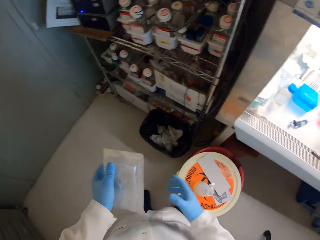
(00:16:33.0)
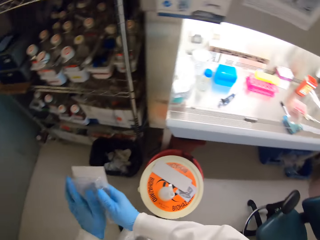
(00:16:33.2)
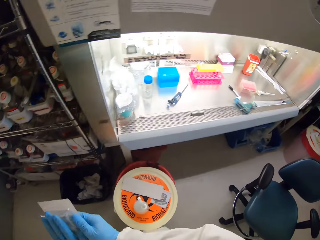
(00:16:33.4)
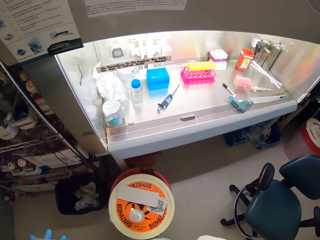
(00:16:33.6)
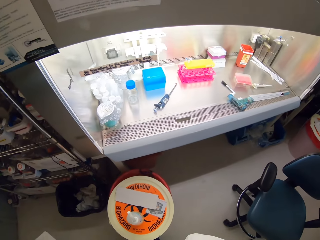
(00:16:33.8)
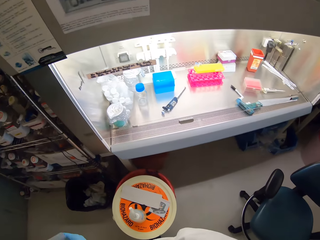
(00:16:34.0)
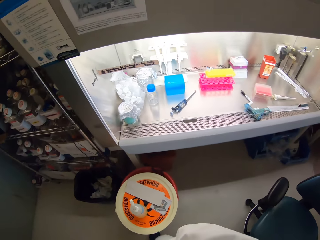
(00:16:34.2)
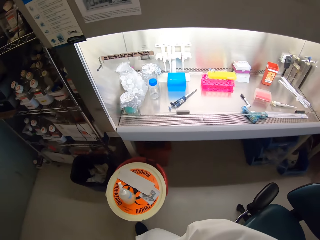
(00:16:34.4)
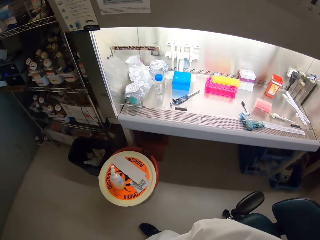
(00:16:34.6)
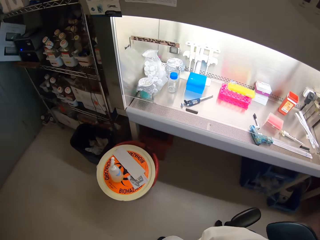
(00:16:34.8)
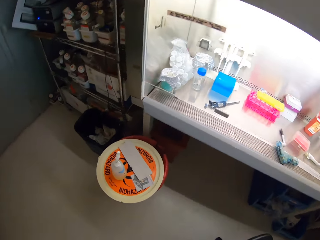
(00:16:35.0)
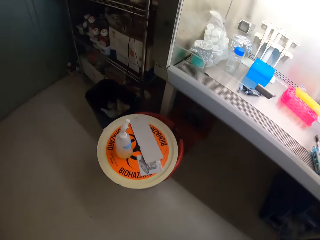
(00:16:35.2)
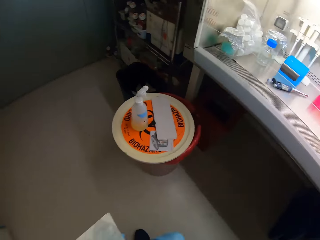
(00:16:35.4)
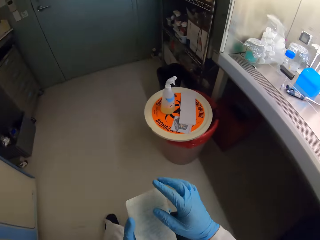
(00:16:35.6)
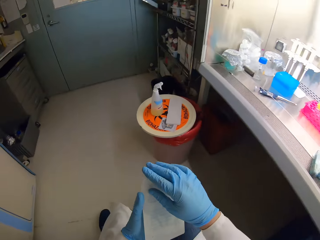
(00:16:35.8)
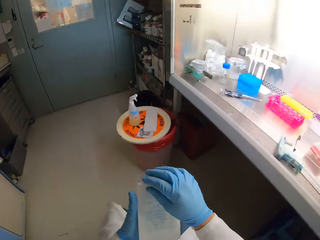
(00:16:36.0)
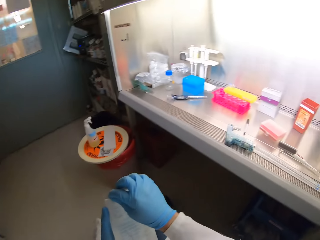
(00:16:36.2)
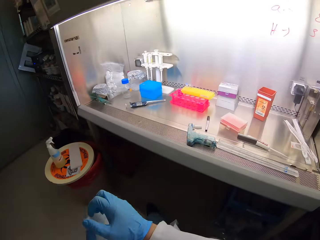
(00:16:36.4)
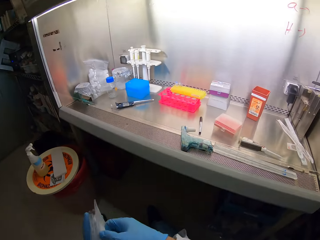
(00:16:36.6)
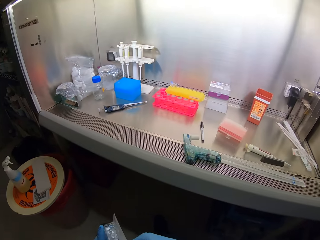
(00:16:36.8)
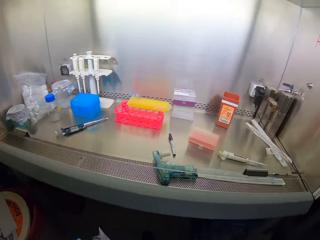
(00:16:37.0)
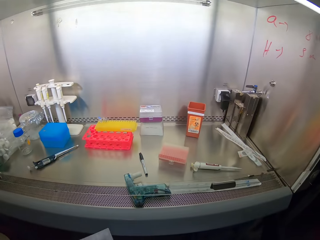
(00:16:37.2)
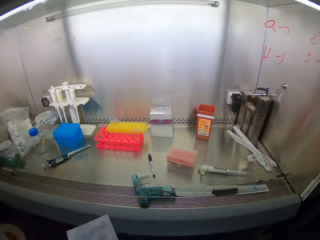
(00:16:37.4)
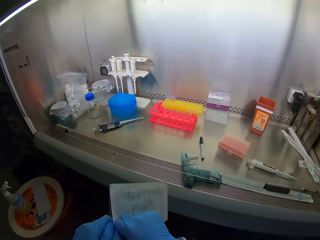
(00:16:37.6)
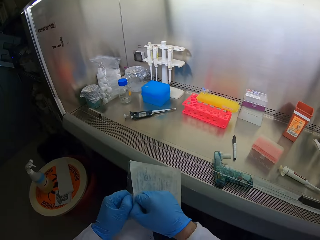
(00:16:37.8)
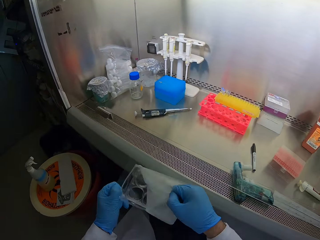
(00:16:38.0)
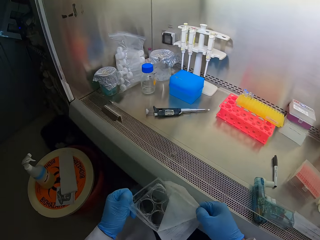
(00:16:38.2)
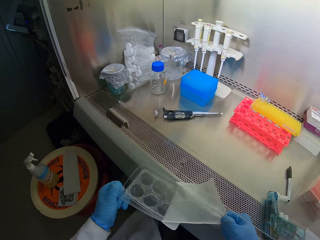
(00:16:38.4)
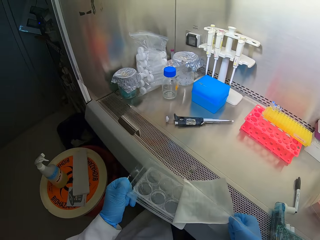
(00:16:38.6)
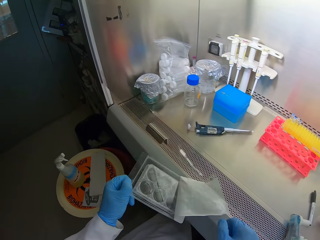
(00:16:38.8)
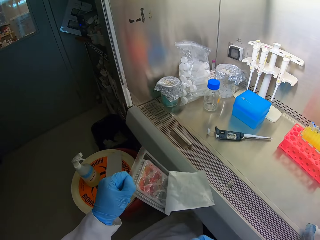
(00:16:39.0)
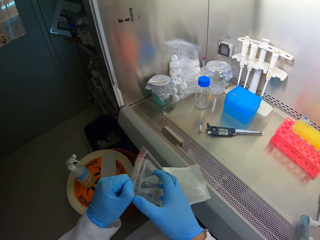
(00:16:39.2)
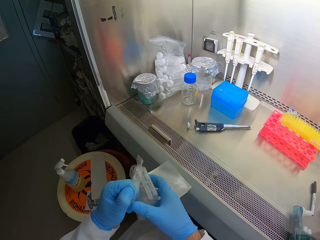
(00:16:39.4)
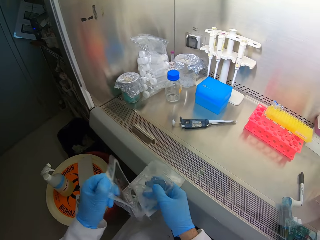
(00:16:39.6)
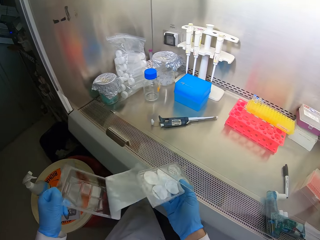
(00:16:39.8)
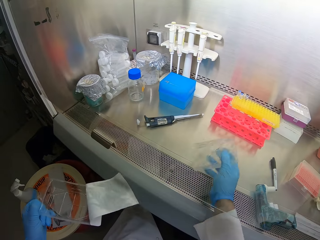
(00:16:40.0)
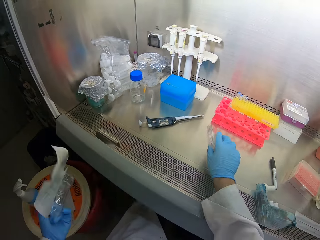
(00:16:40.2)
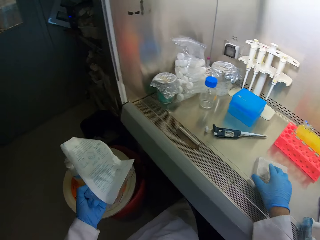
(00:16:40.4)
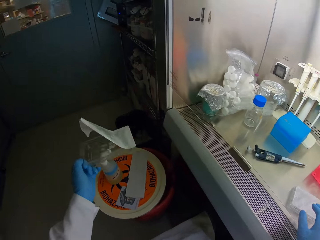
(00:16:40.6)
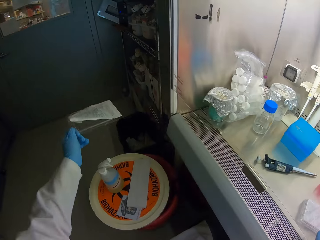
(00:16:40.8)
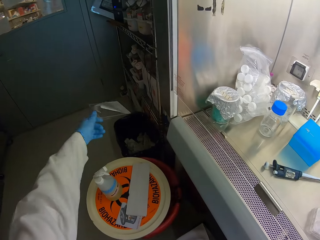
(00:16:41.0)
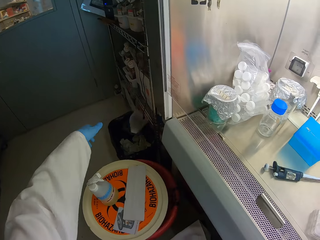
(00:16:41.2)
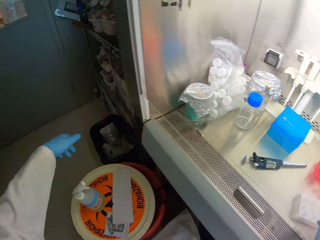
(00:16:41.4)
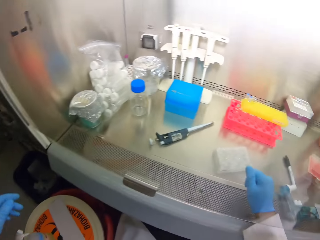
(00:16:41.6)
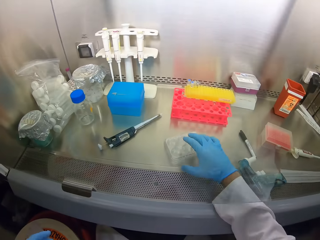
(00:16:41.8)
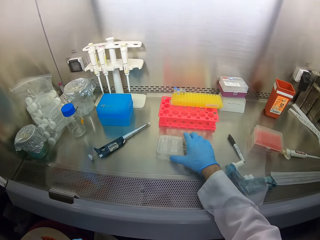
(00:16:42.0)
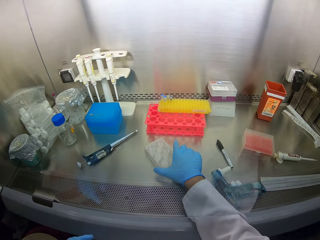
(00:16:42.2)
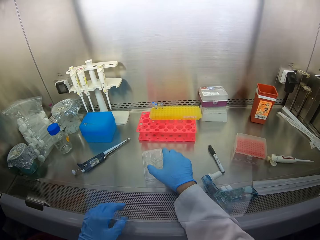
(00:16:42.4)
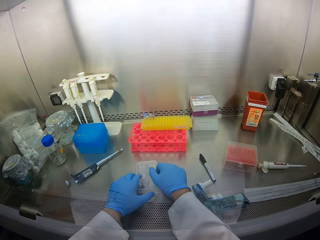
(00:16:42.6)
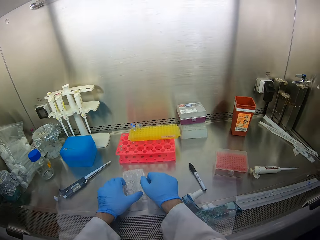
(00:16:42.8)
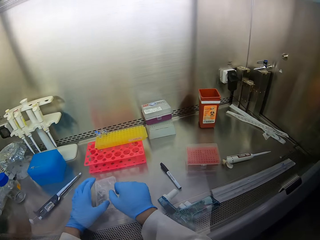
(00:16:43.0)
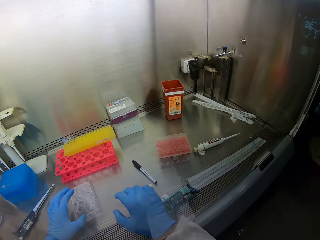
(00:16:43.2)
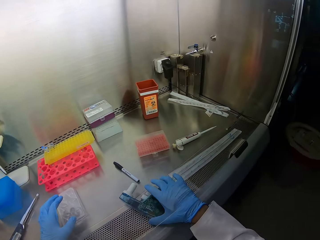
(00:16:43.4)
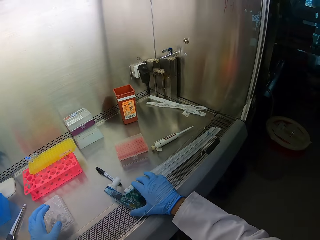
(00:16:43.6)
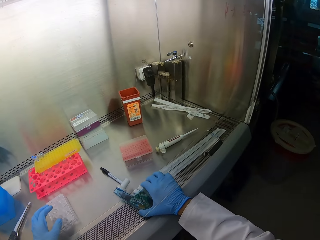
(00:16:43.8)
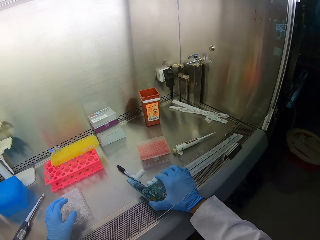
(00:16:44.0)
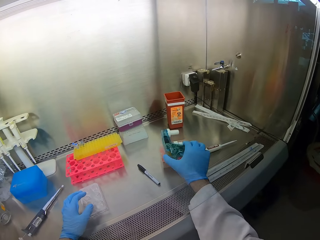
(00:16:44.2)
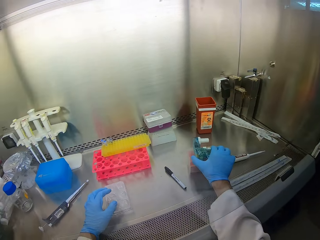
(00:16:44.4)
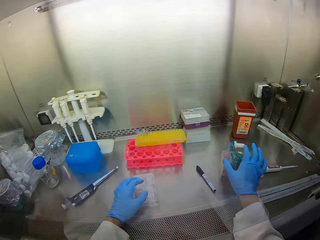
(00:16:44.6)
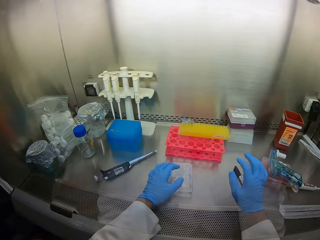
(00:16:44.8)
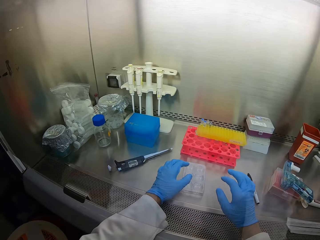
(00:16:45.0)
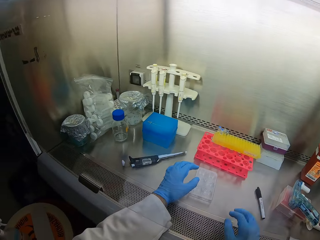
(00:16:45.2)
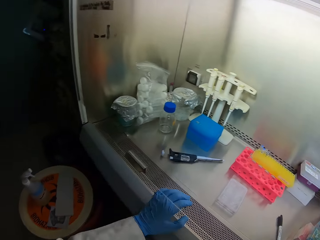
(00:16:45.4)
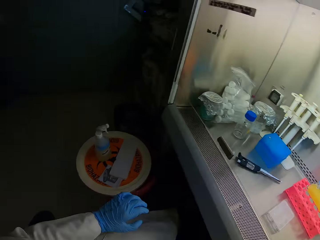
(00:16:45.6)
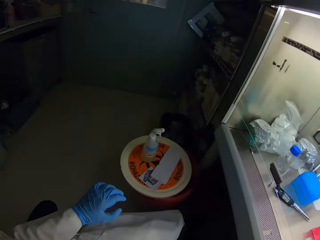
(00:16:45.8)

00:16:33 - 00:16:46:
The camera wearer sits down. They open the pack. They put the container down. They open up something and throw the paper in the bin. They clear the surface.

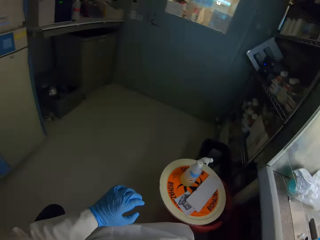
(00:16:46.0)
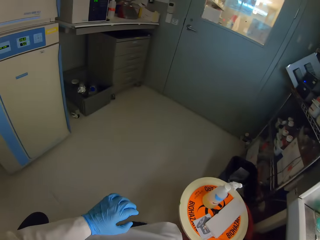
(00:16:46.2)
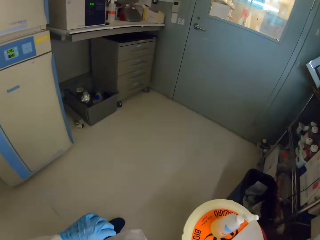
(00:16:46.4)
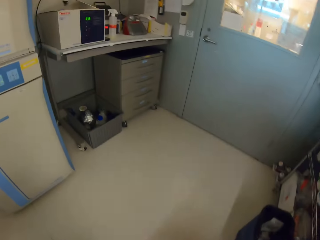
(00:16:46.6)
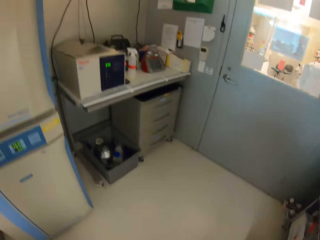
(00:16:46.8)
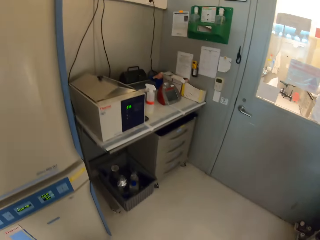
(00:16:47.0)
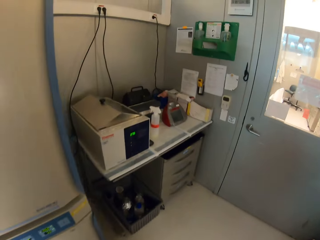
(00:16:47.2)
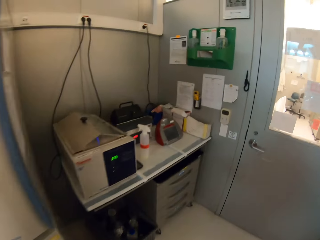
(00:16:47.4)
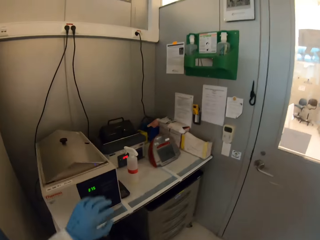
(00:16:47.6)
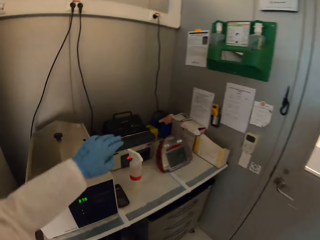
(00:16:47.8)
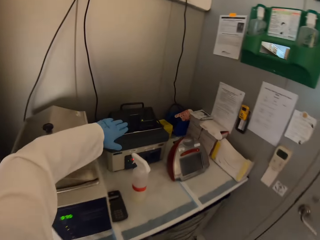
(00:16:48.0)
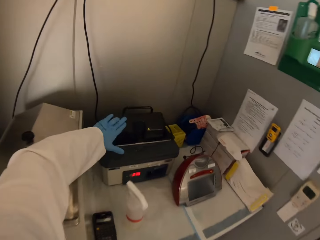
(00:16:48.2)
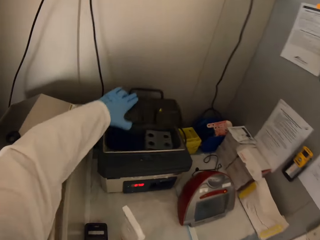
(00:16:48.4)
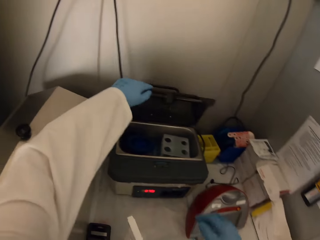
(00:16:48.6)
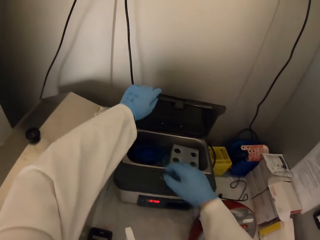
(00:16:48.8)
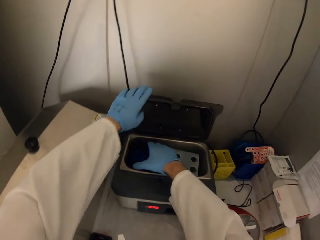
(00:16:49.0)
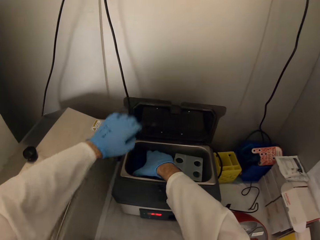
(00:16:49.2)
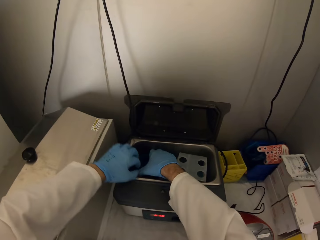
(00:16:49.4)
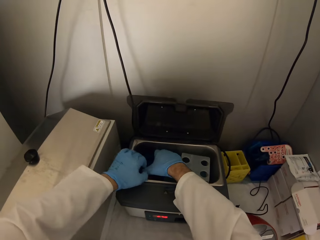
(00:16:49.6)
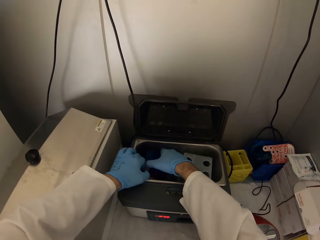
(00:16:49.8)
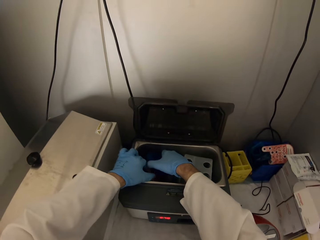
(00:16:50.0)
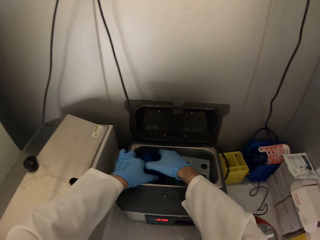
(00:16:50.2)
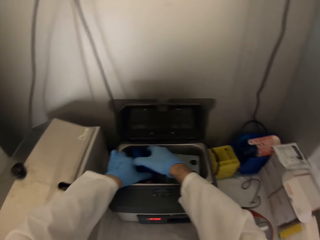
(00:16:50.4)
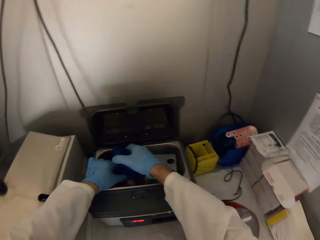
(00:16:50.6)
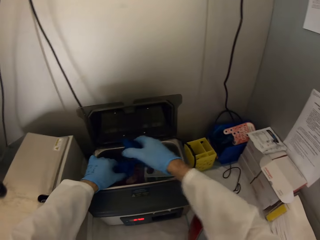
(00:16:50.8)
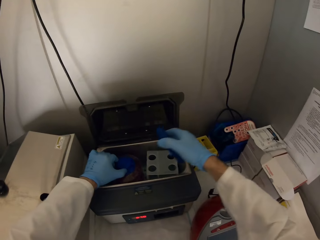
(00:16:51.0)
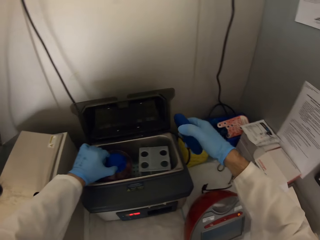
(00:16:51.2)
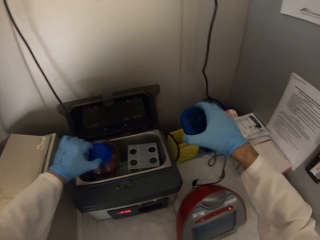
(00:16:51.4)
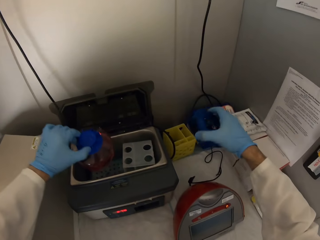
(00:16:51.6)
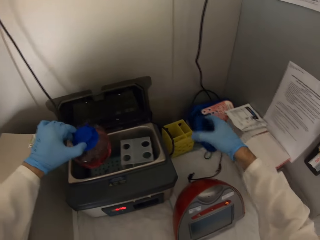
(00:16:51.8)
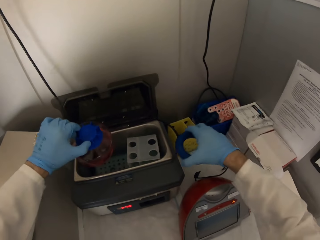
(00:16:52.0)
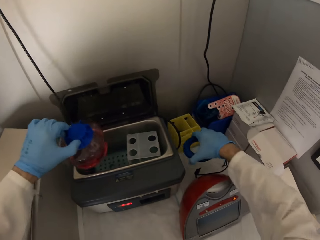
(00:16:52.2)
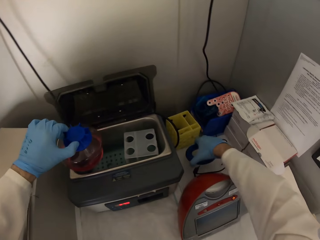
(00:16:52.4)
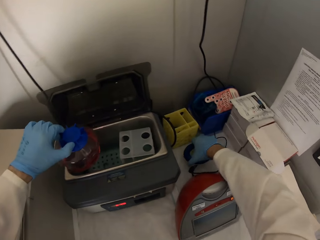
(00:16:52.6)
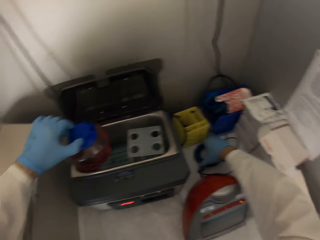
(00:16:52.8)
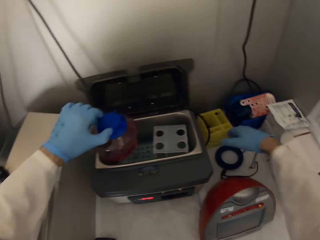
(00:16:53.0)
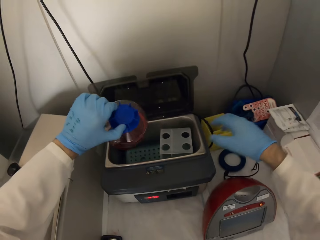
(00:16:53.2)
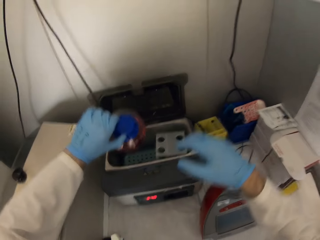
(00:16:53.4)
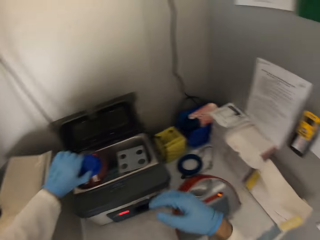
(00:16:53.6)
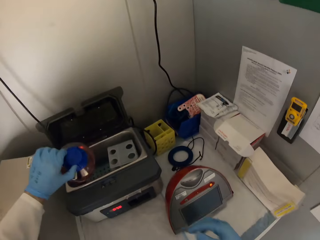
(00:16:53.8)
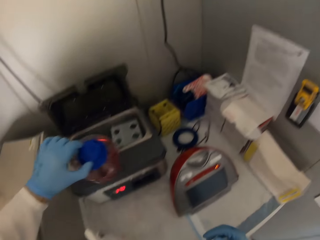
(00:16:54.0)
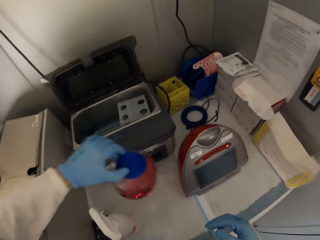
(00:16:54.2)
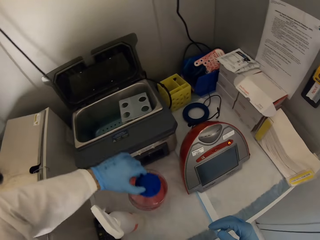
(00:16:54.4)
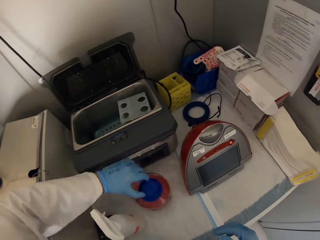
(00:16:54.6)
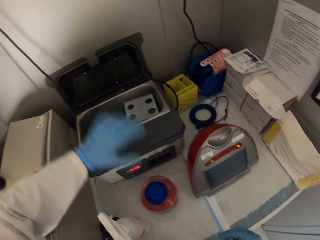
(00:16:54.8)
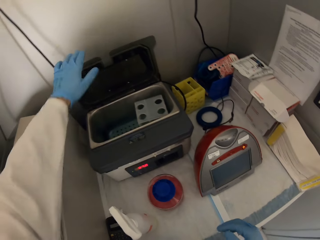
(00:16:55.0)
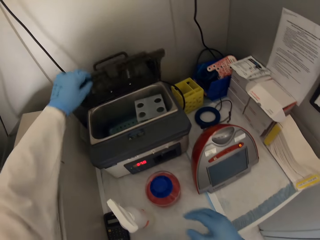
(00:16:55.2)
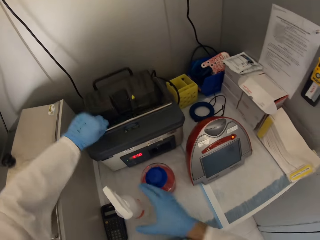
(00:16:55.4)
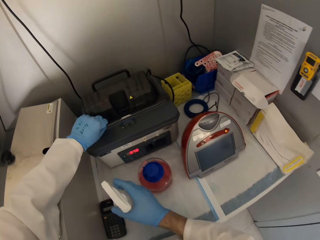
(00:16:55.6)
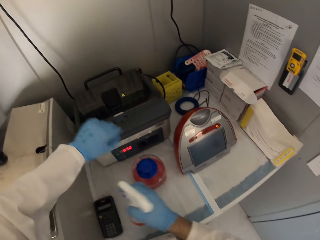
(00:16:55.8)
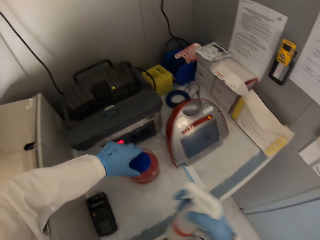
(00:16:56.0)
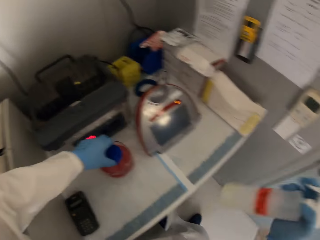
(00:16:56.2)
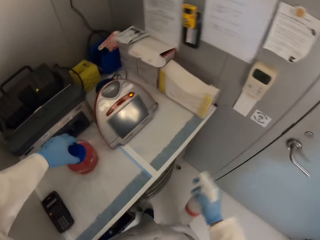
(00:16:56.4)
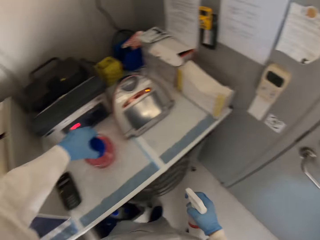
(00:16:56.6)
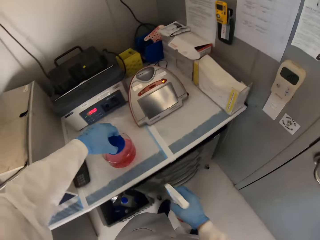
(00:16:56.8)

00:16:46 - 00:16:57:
The camera wearer takes the container. They arrange the table. They remove another jar from something. They close the machine.
